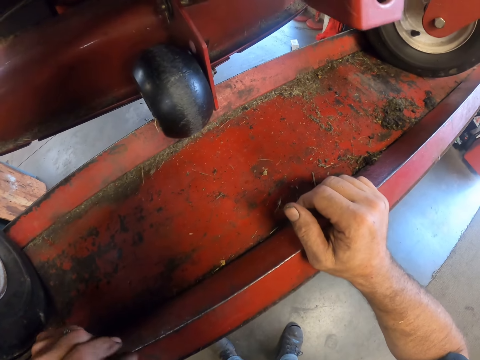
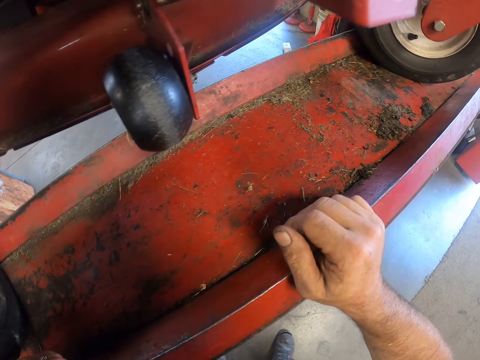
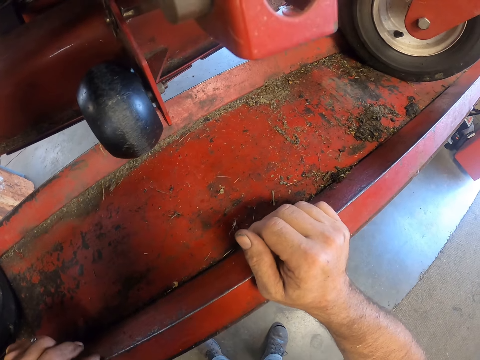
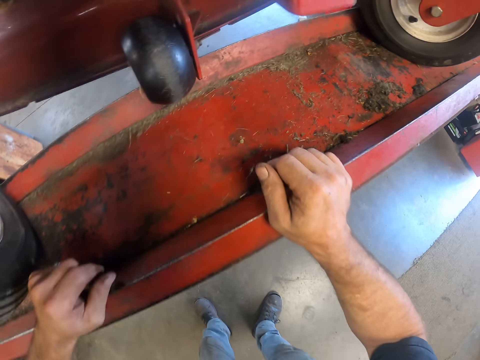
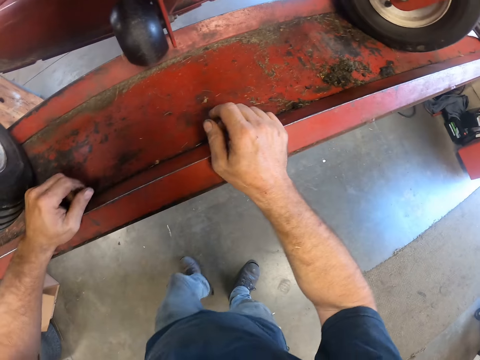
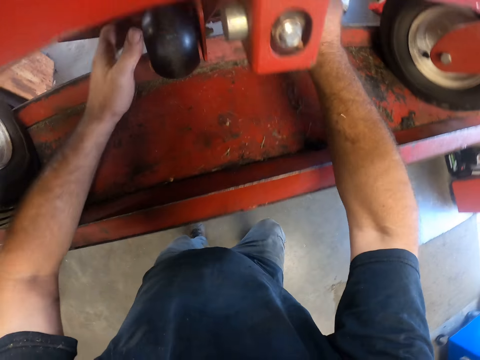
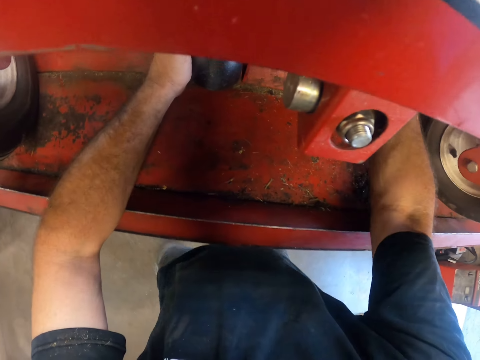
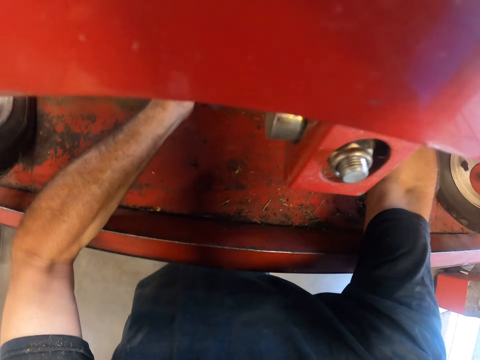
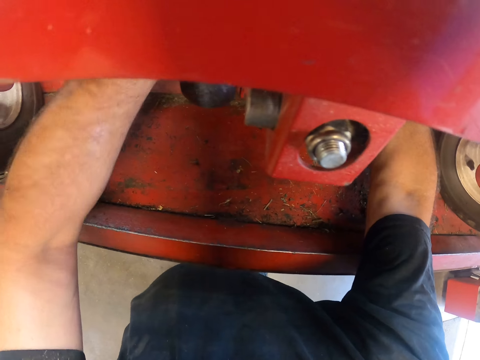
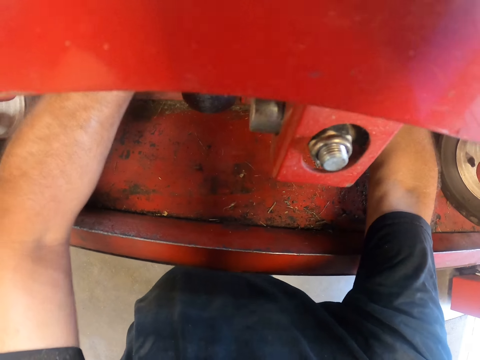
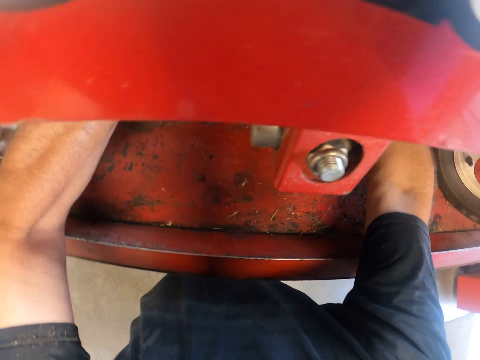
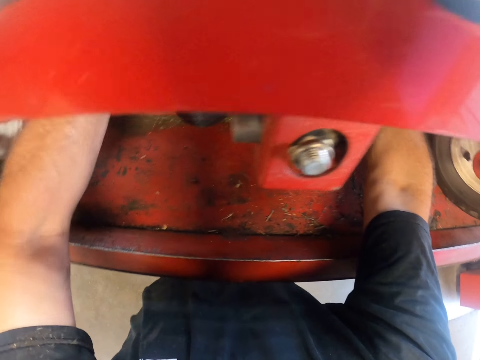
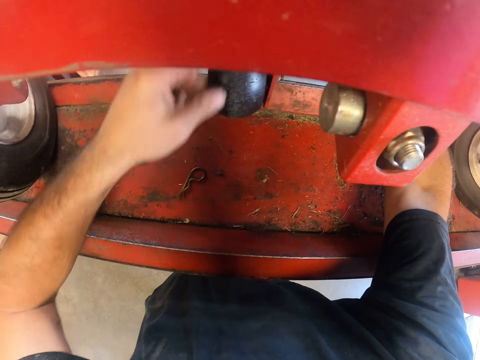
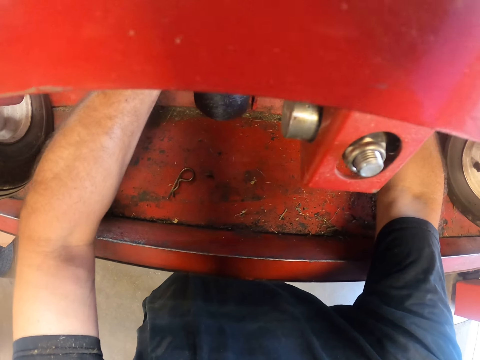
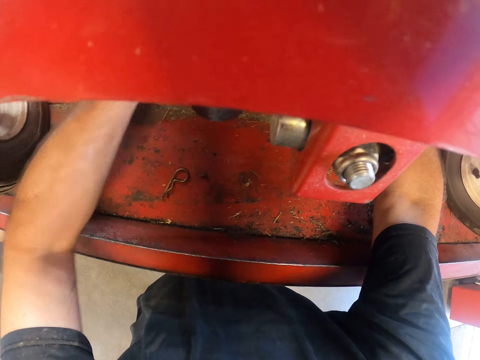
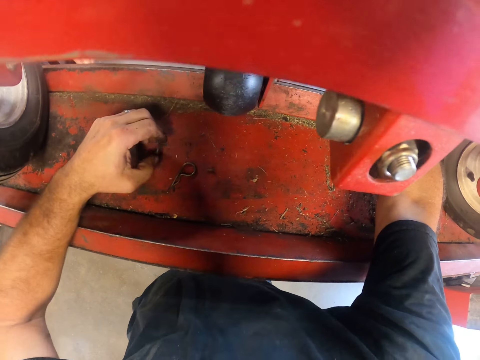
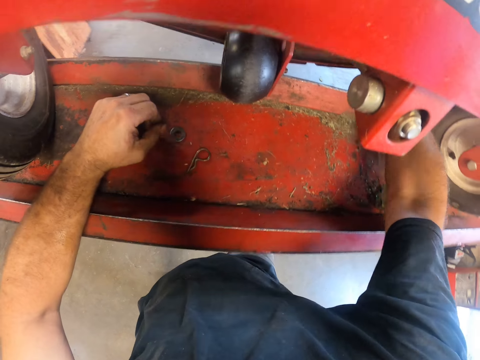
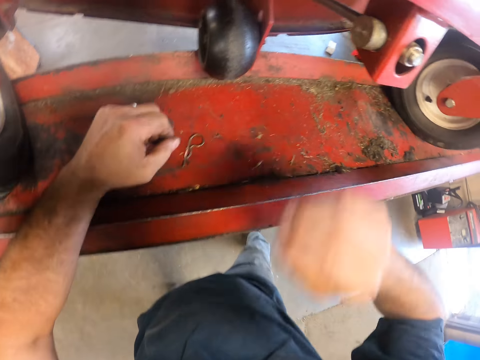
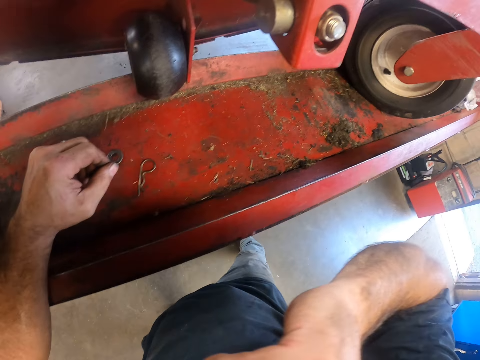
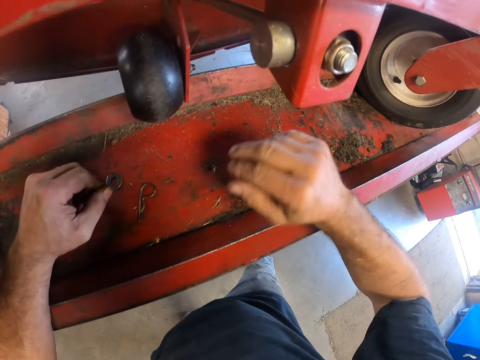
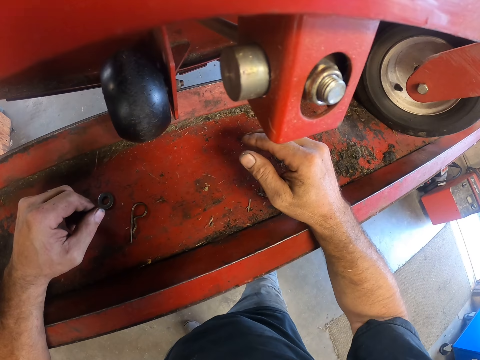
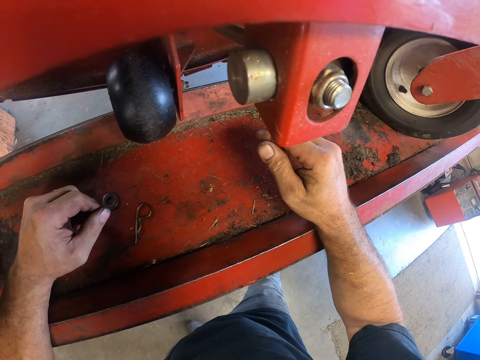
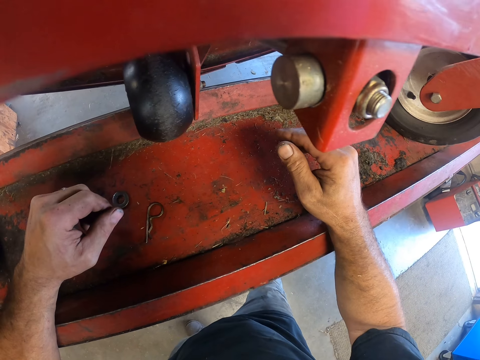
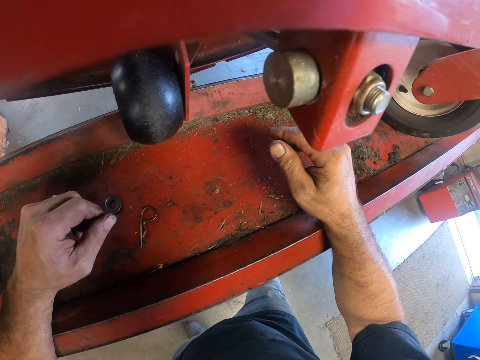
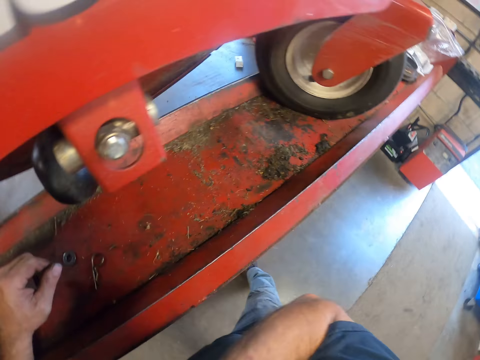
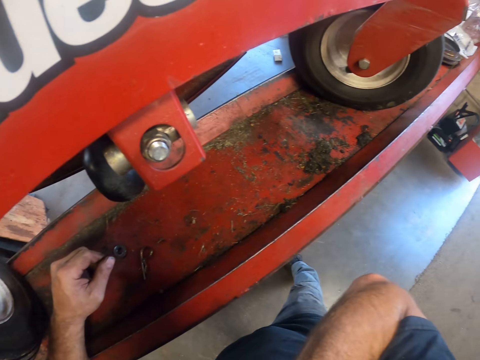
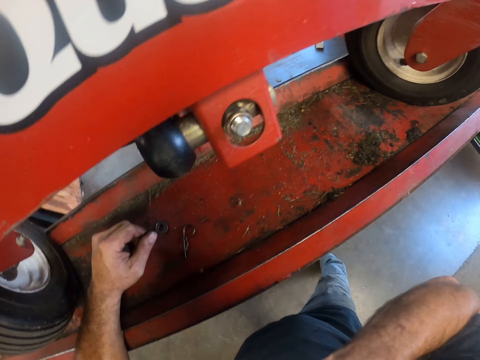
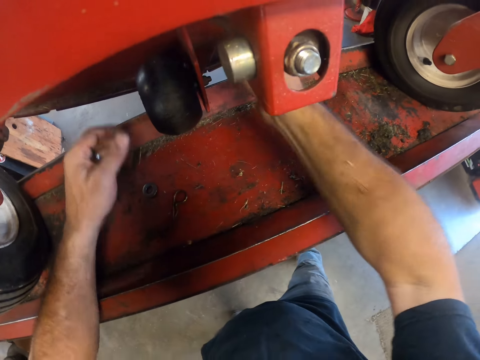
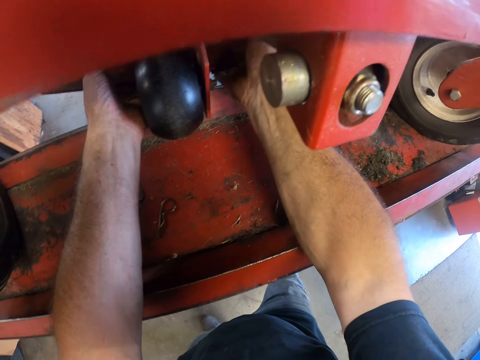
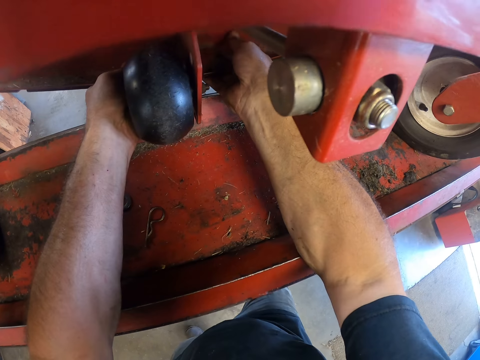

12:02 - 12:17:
The camera wearer shakes the foot rest under the foot rest with both hands. He touches the scrap car with his hands. He removes a pin from the foot rest with his left hand. He drops the pin from the foot rest on the hydraulic lift. He removes a nut from the foot rest with his left hand. He drops the nut from the foot rest deck on the hydraulic lift. He touches his face with his right hand. He stares at the scrap car. He moves his hand.

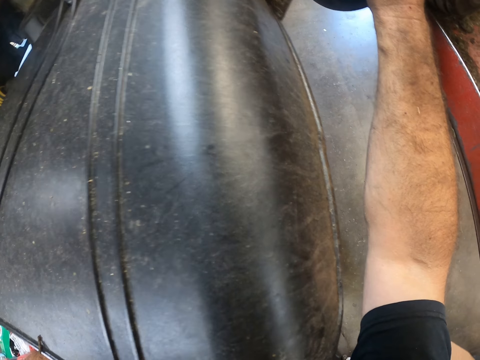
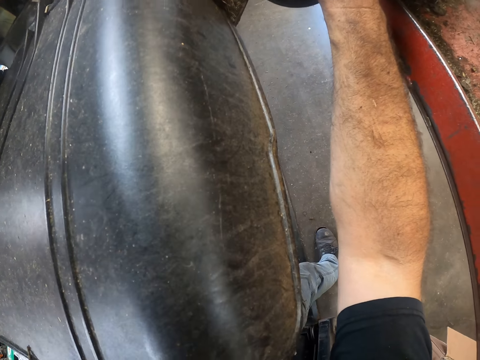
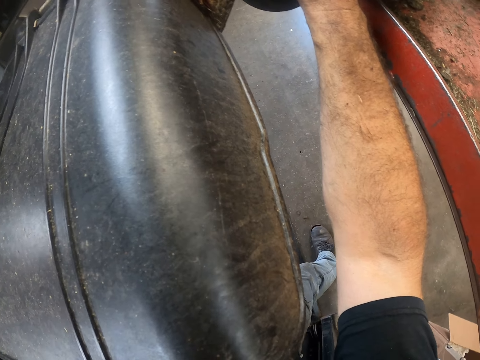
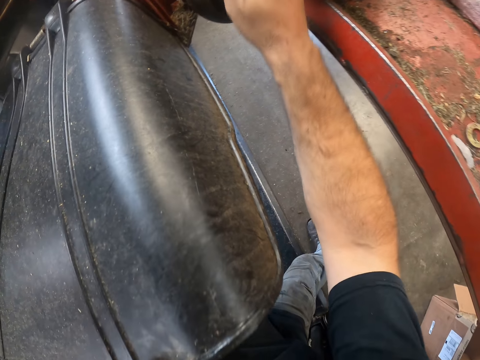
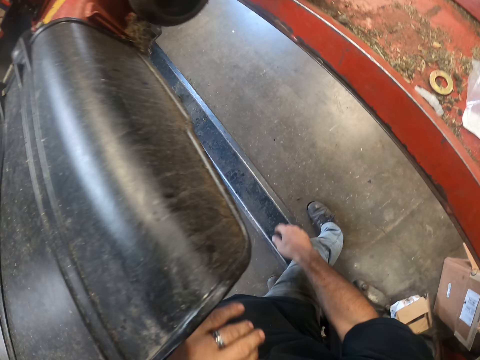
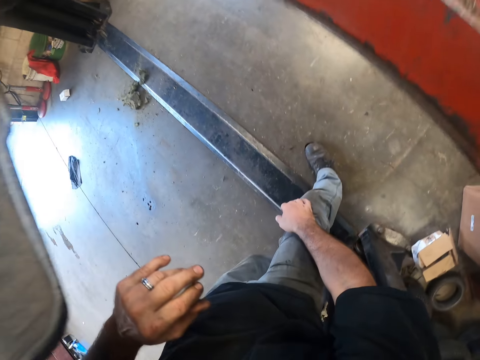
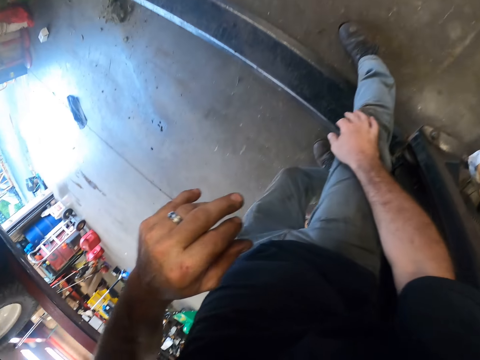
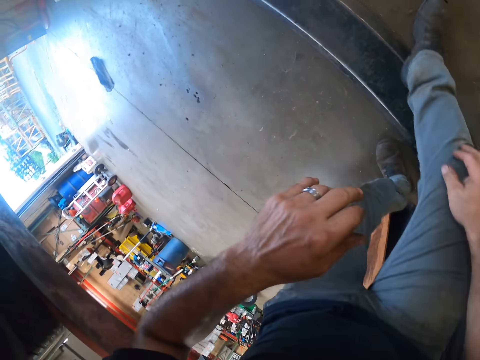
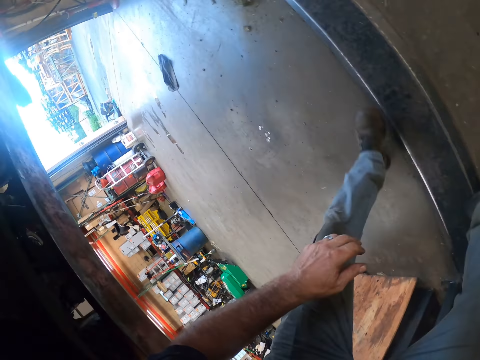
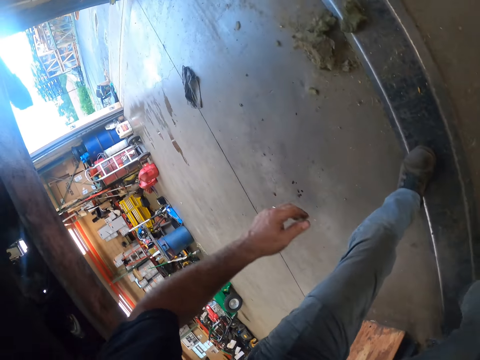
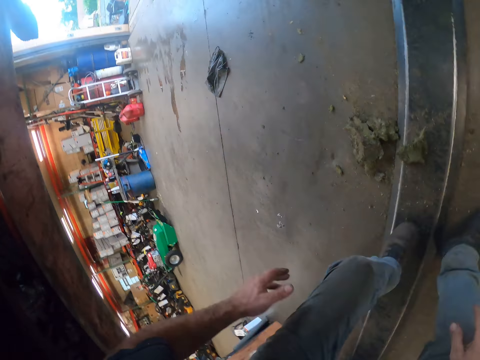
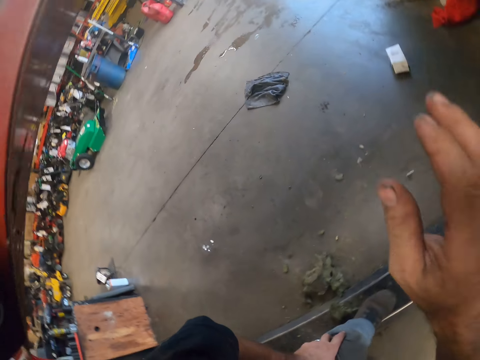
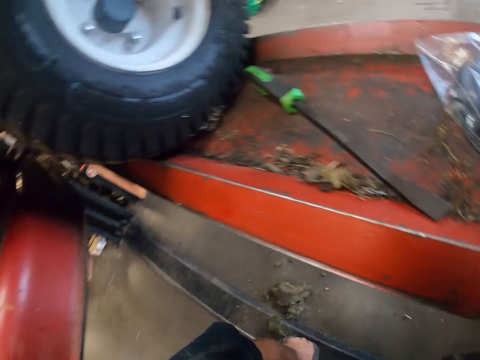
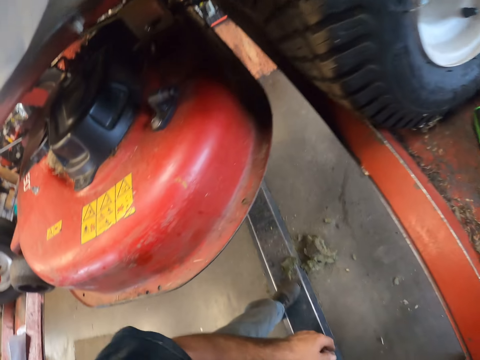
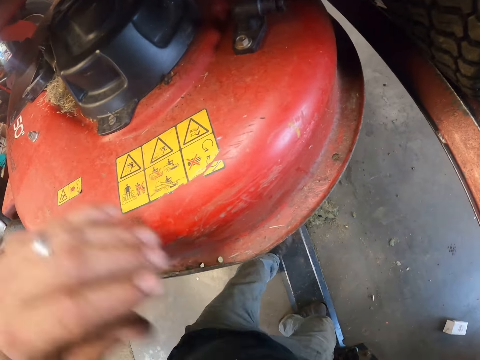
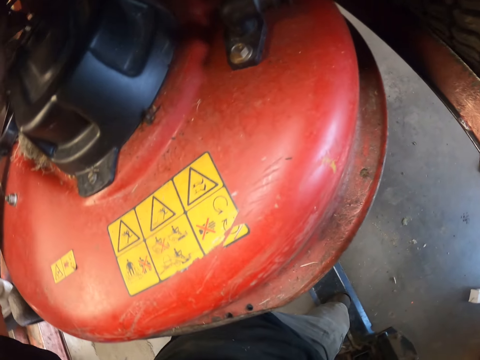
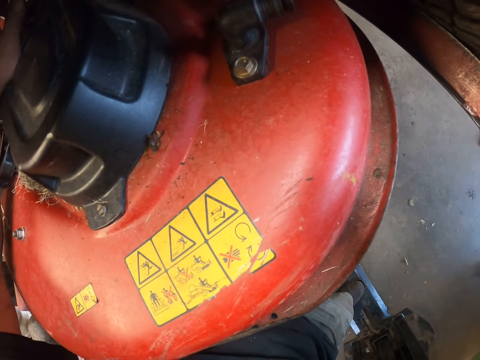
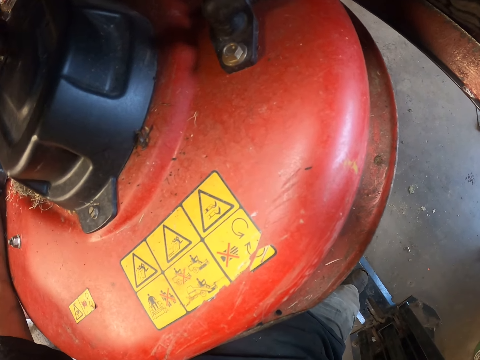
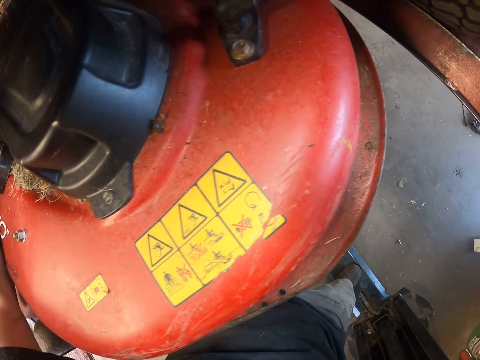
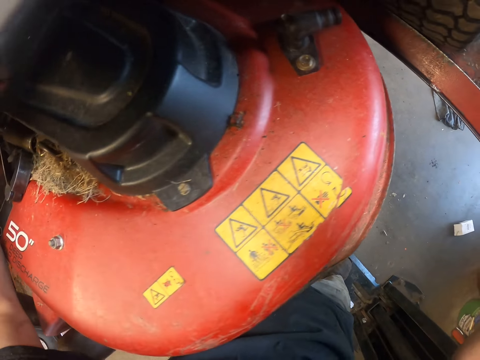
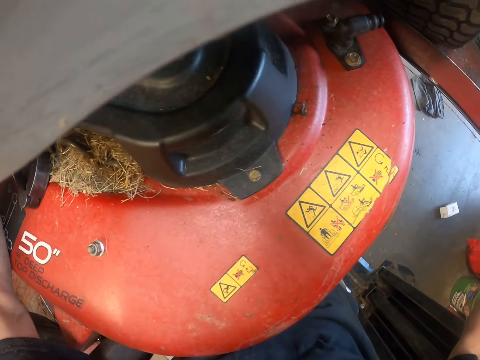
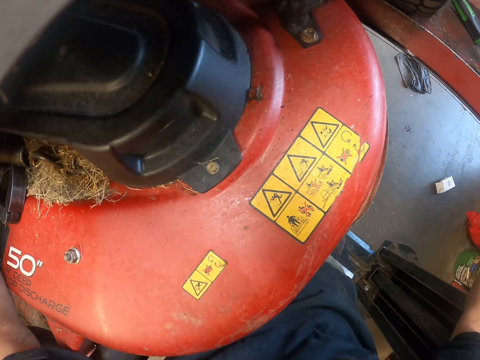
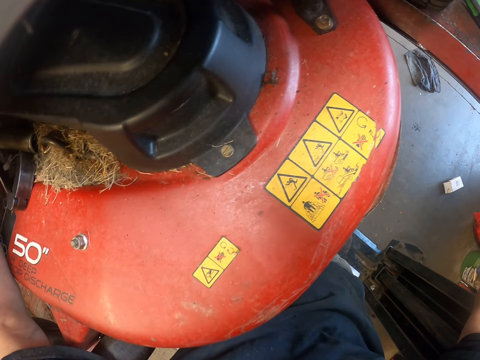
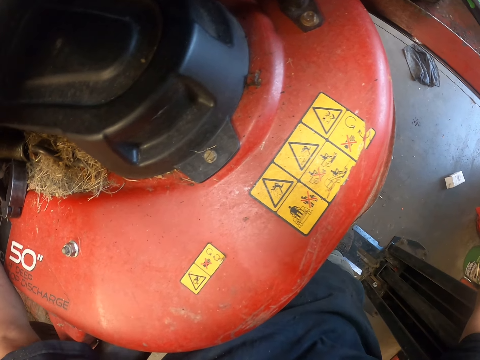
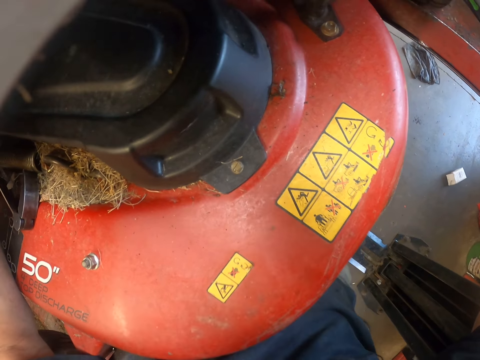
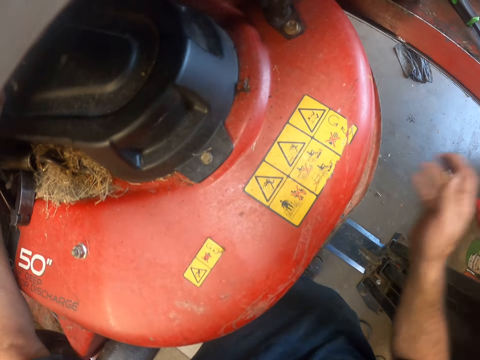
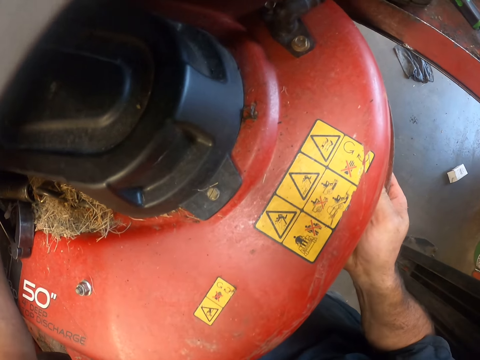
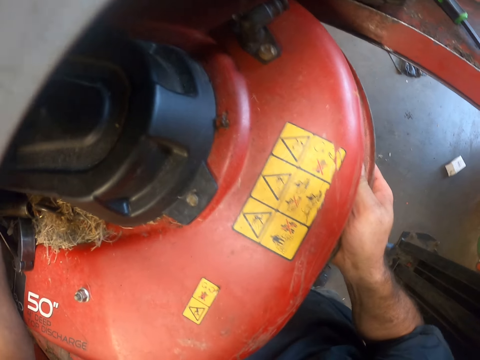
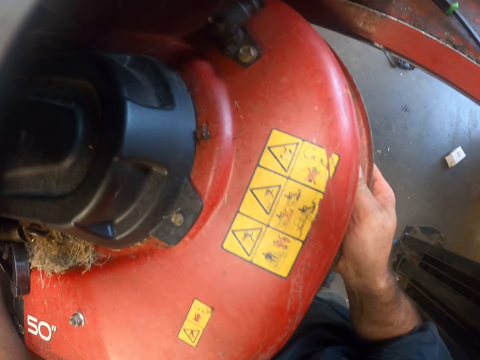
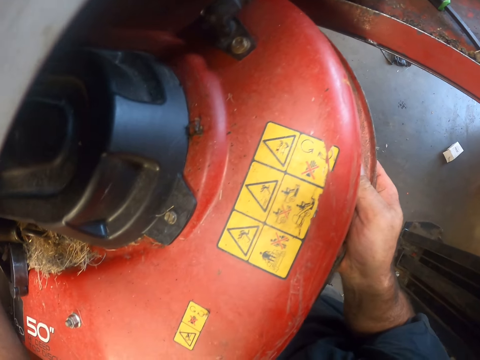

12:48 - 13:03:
The camera wearer stares at the scrap car. They check the cutting deck with both hands.
